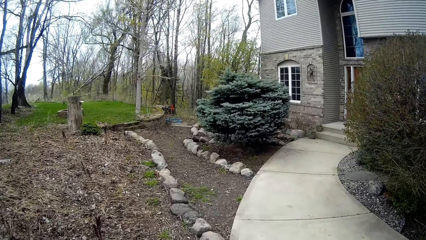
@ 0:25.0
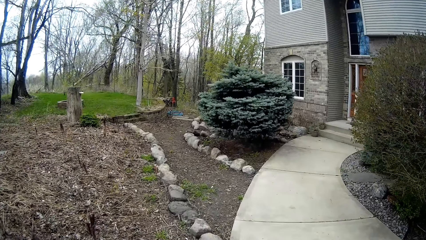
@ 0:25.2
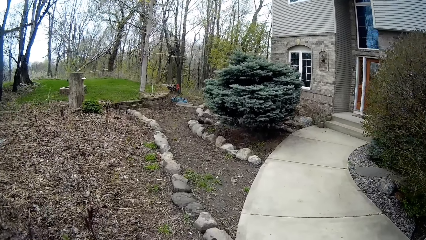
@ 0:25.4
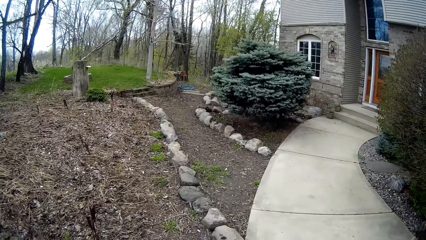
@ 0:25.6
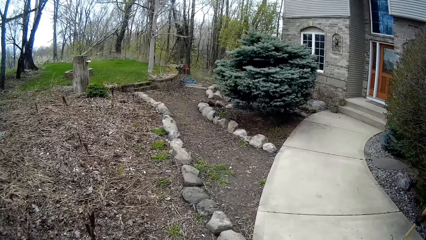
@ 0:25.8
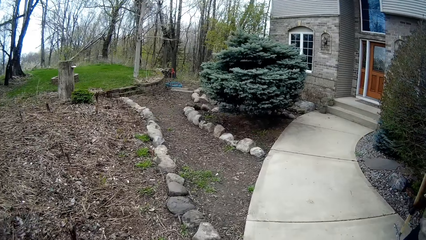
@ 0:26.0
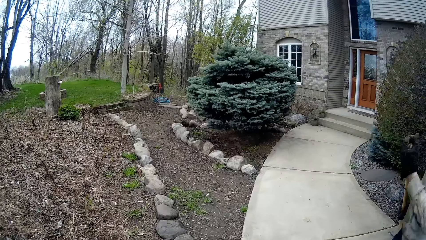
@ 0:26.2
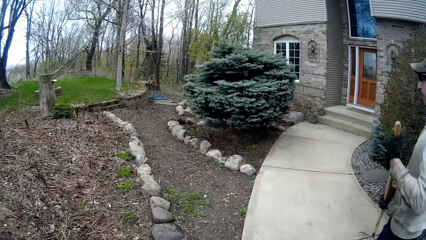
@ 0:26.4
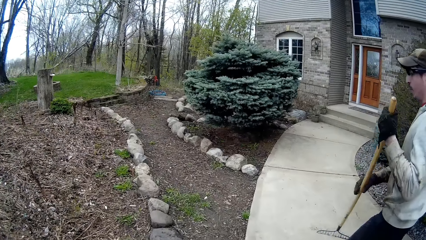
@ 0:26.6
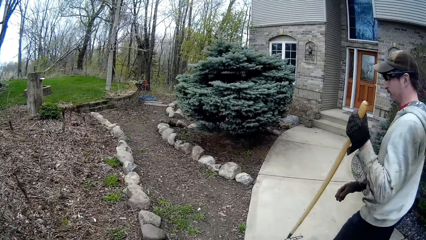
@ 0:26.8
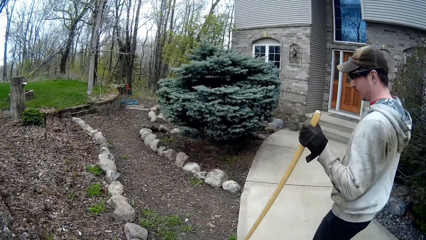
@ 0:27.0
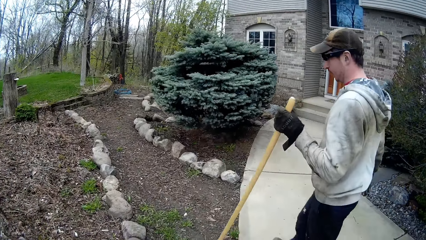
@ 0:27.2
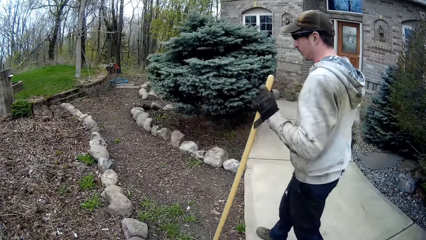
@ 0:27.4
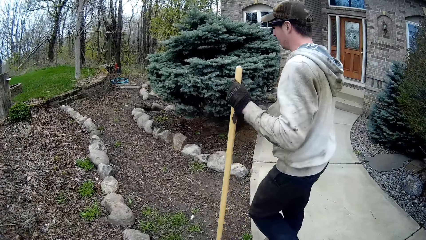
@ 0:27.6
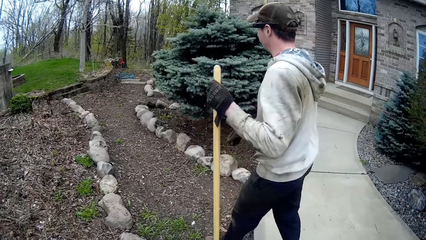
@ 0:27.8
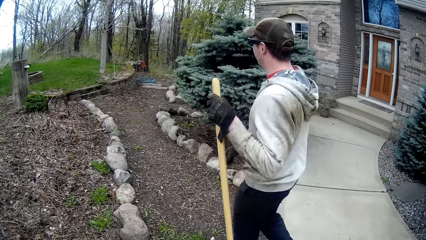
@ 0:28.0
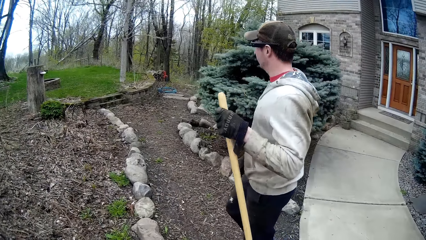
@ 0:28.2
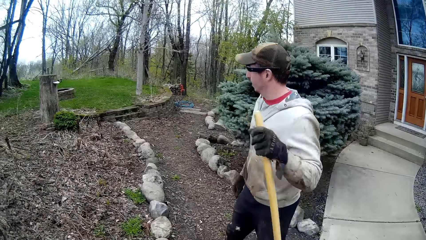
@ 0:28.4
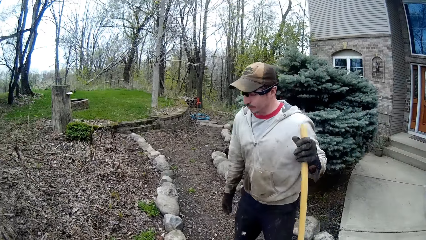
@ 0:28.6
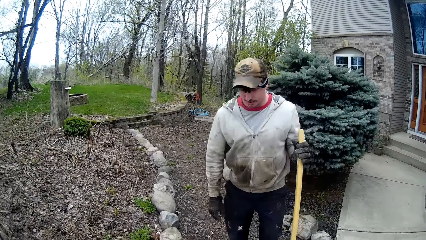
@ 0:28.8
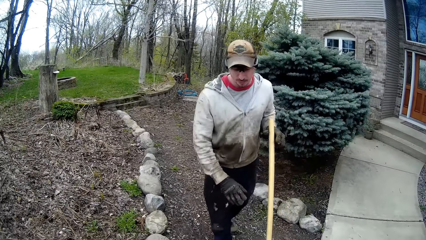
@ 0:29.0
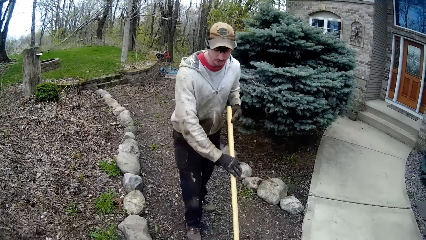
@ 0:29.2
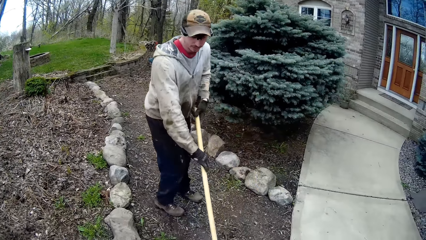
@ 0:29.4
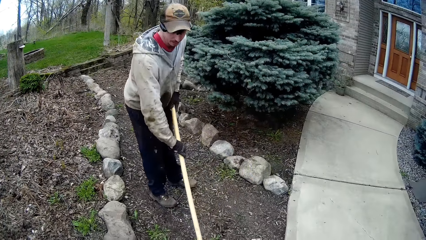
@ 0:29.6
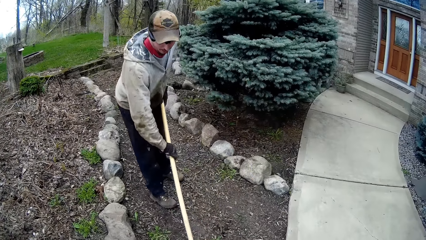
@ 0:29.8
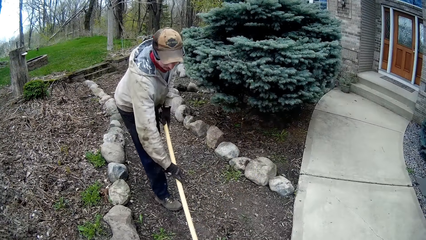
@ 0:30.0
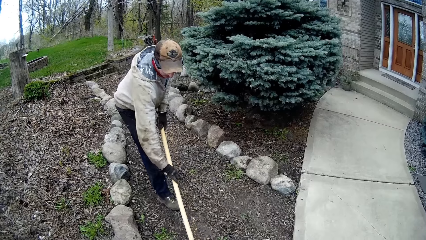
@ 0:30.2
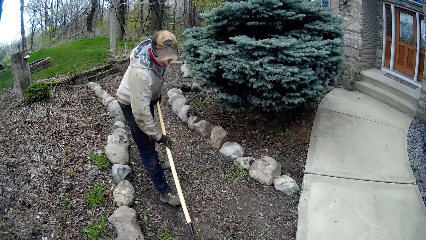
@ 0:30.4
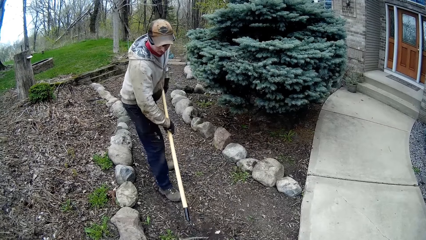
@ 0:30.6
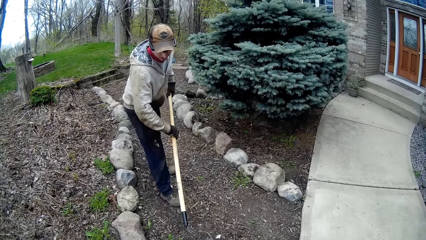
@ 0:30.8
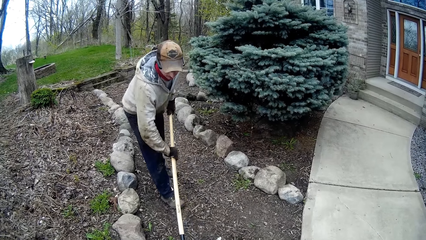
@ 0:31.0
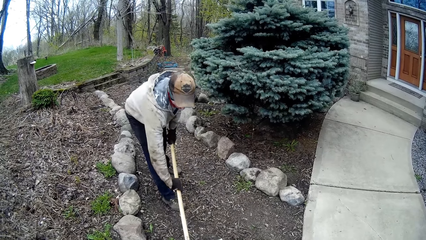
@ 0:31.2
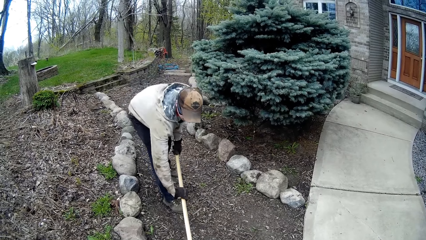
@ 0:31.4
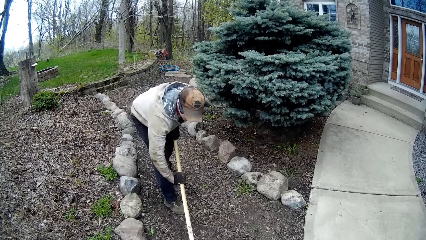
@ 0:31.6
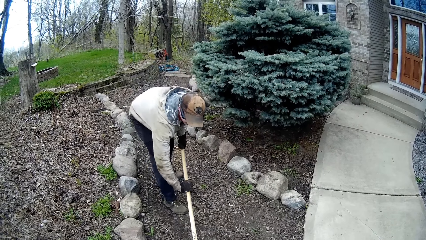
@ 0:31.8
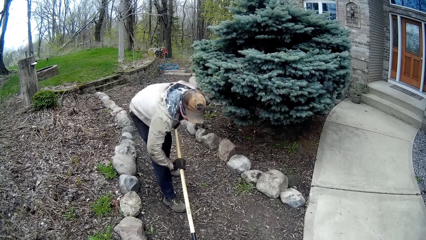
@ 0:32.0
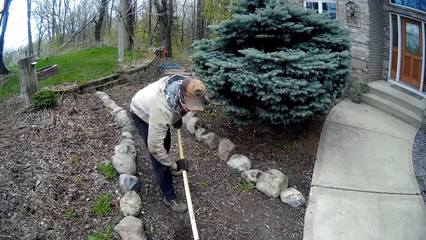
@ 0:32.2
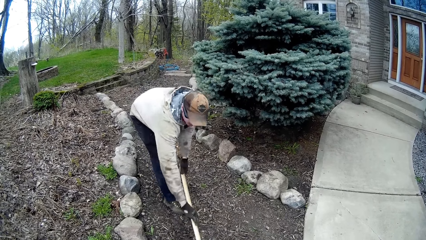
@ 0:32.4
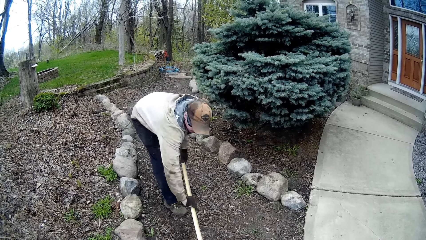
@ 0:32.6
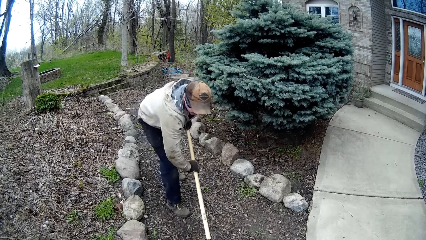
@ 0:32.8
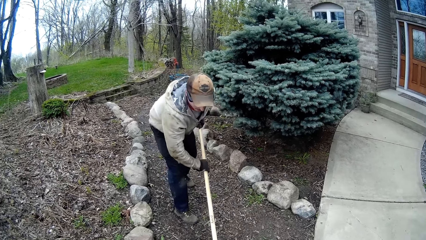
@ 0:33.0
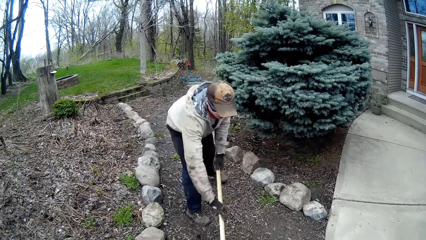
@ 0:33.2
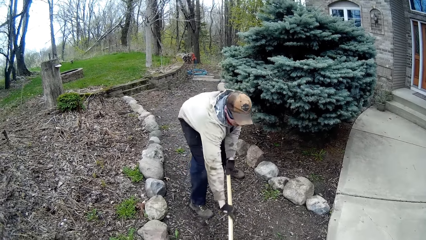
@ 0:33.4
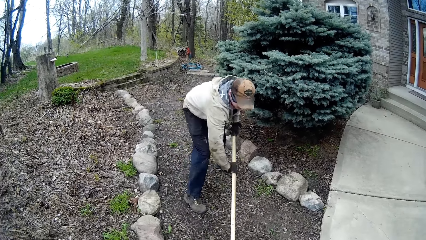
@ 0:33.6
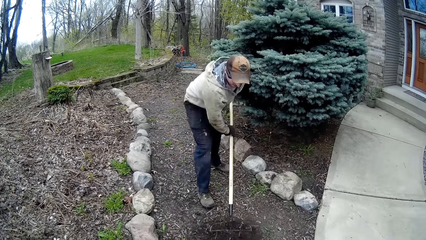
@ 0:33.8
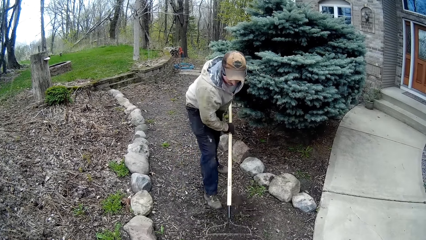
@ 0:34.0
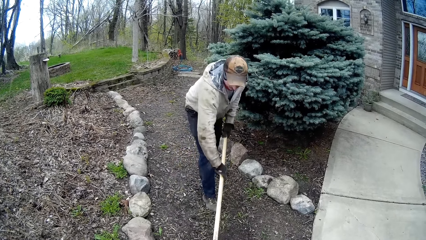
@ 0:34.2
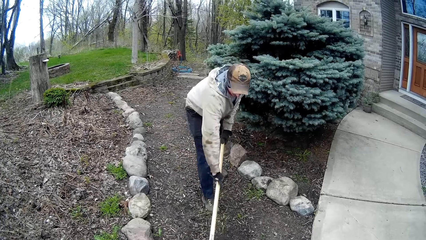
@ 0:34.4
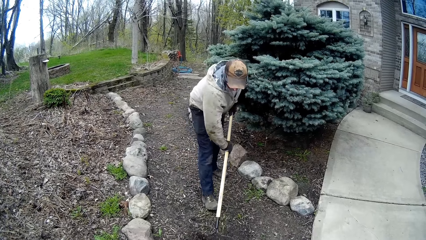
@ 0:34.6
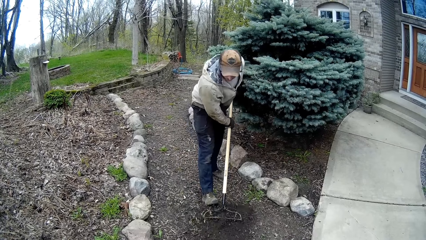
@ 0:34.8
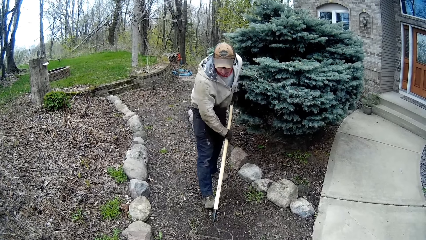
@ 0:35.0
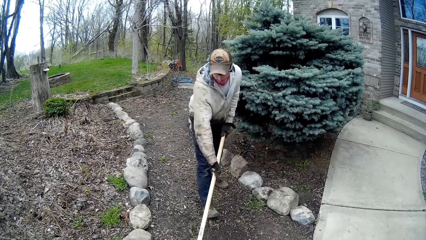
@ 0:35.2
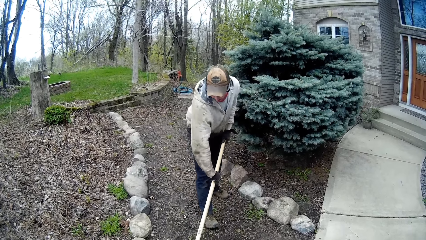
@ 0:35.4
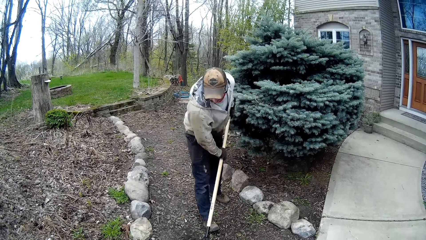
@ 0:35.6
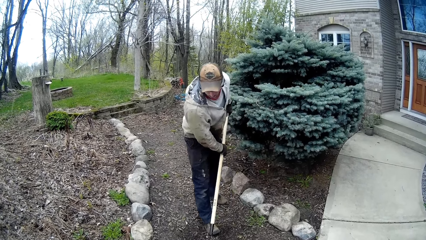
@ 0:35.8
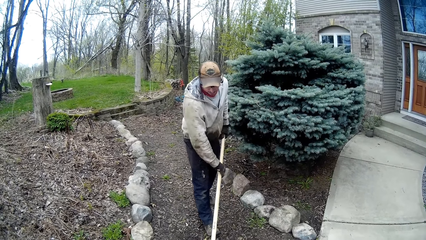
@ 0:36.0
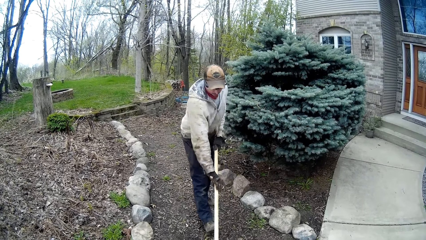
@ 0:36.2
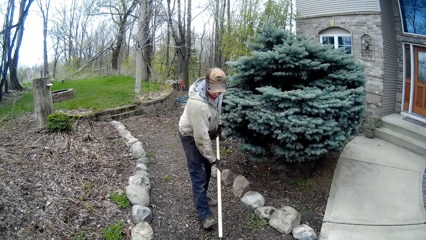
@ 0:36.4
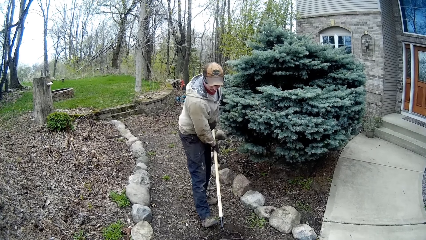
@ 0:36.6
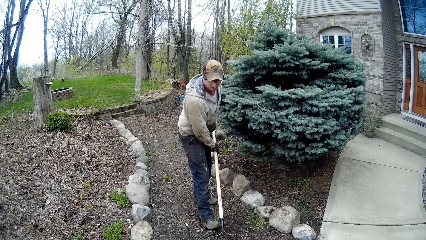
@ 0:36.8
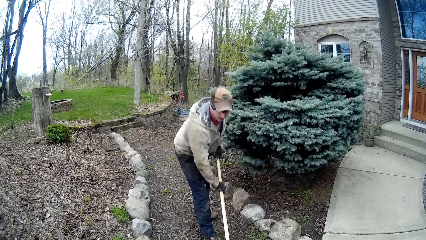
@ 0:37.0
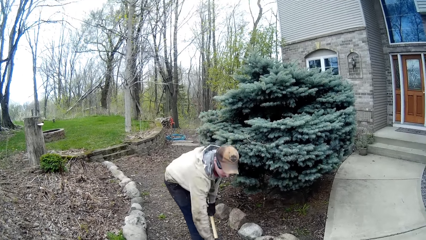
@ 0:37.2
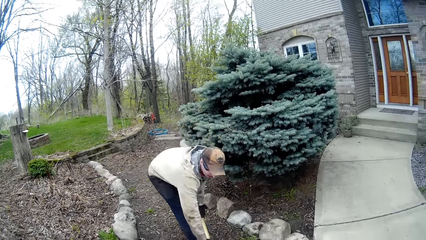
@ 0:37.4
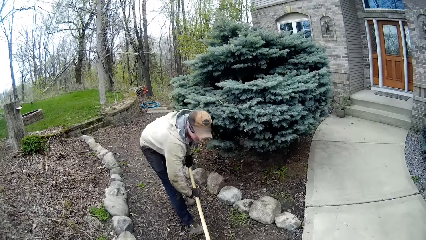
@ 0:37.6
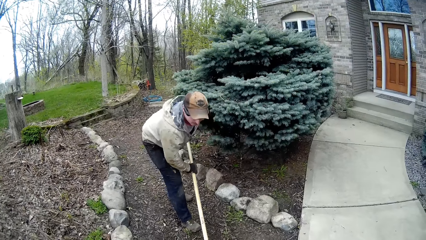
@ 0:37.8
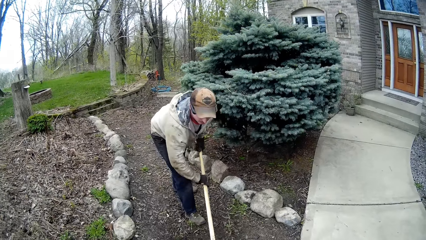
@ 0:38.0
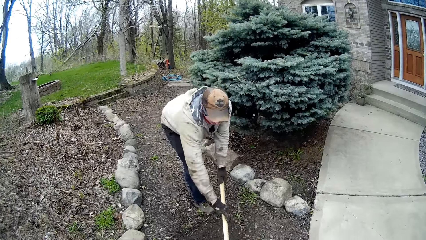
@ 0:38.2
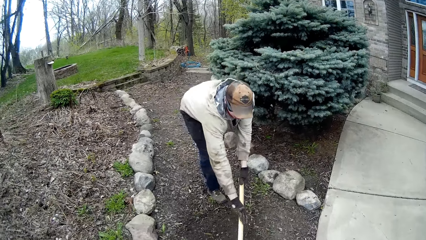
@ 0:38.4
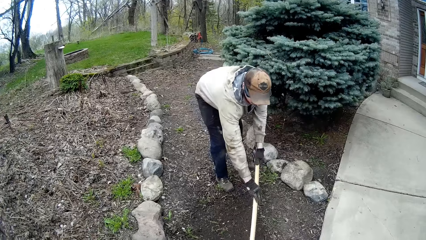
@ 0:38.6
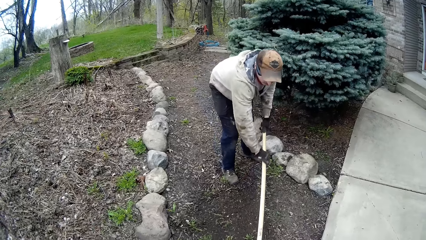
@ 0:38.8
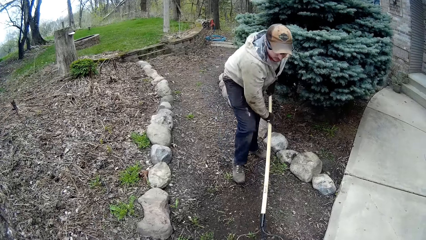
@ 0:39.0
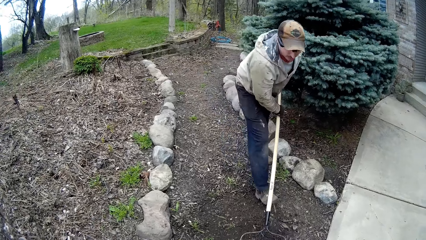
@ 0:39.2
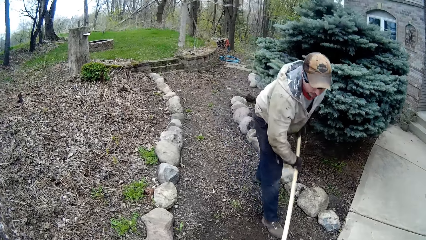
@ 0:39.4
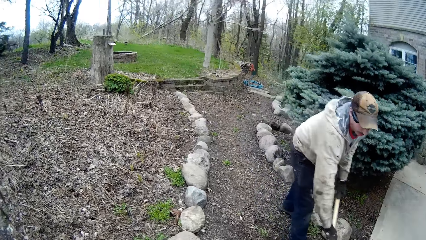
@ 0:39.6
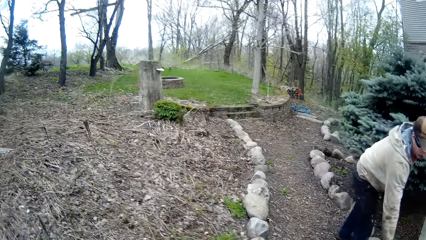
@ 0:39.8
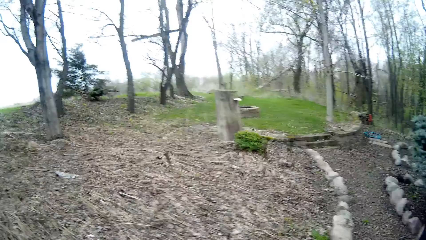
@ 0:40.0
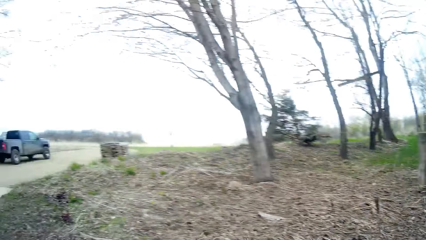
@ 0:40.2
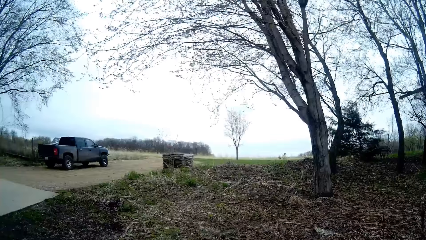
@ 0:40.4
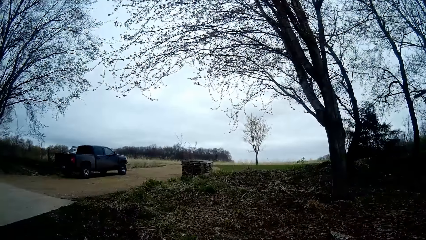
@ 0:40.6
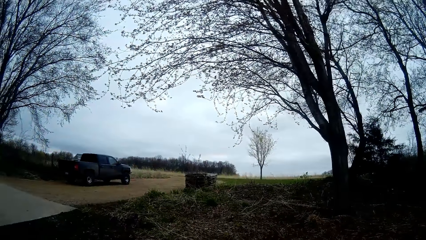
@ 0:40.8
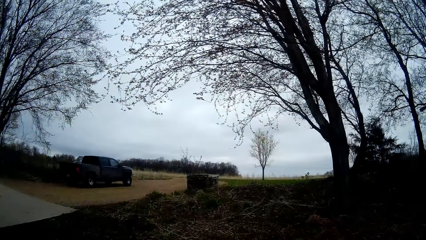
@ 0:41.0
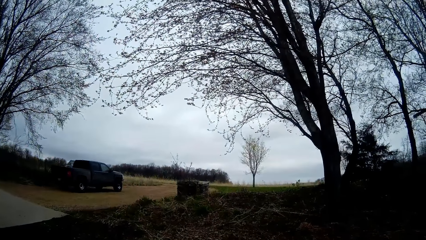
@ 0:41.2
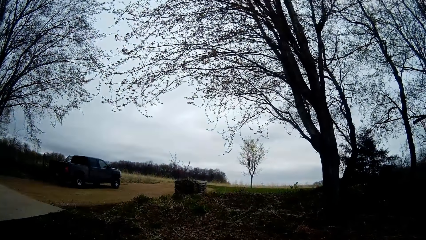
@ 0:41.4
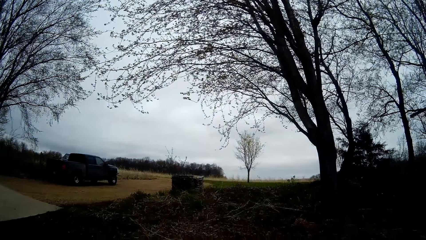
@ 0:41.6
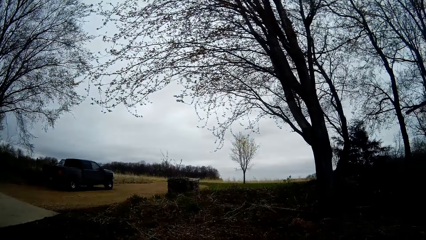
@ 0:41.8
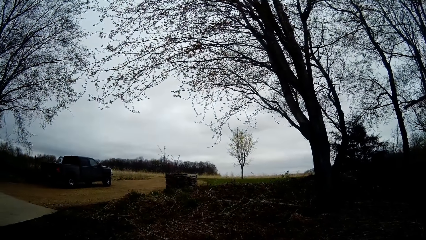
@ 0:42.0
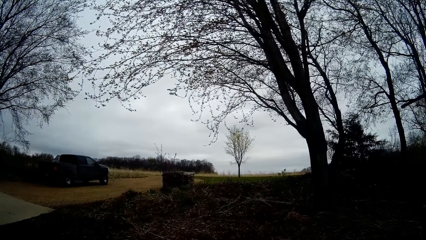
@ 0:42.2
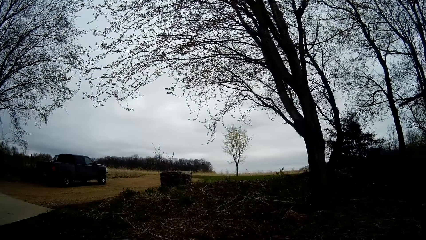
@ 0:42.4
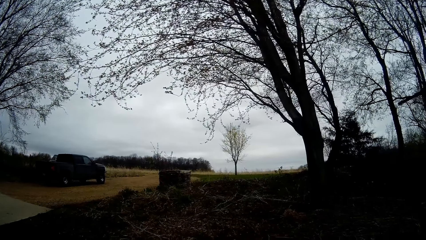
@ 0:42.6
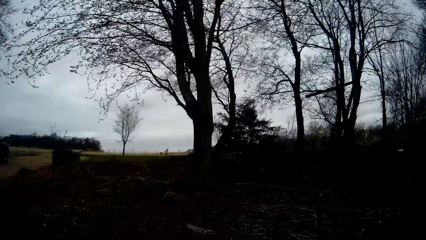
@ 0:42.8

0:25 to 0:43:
A man walks to a pathway from the driveway. The camera wearer walks around. The man holds the rake with his hands. The man rakes leaves on the pathway with the rake in his hands. The camera wearer looks around.
